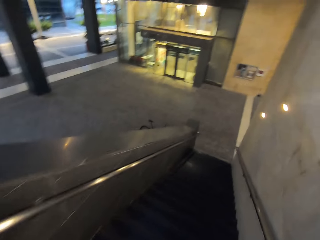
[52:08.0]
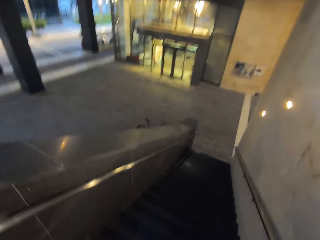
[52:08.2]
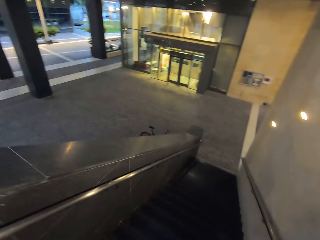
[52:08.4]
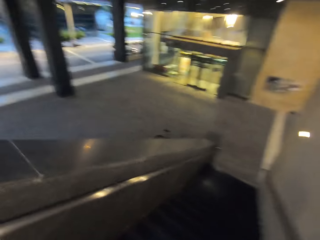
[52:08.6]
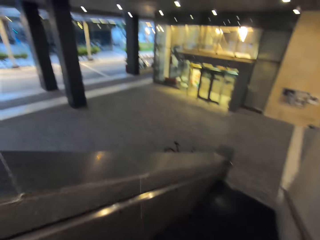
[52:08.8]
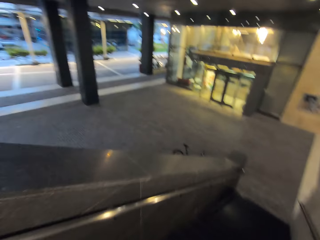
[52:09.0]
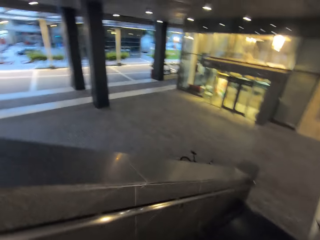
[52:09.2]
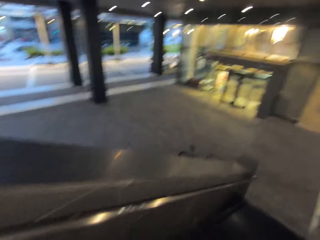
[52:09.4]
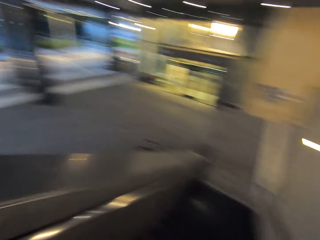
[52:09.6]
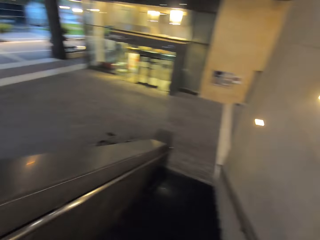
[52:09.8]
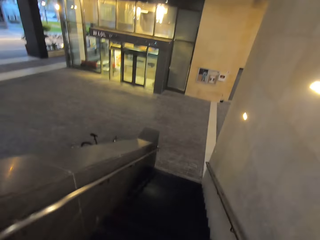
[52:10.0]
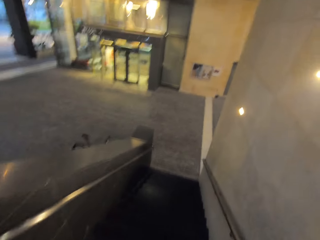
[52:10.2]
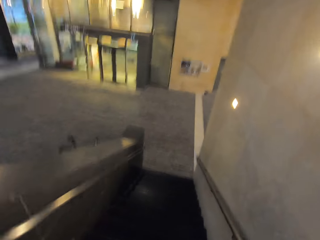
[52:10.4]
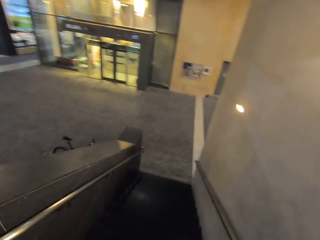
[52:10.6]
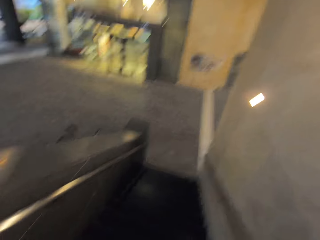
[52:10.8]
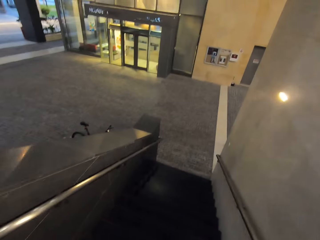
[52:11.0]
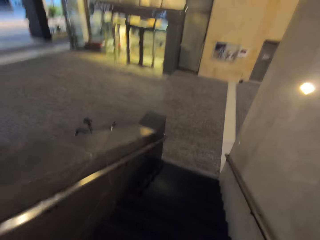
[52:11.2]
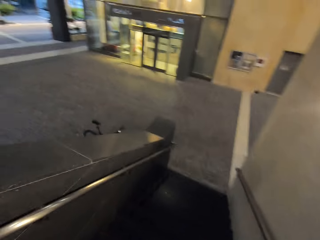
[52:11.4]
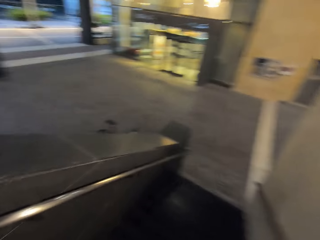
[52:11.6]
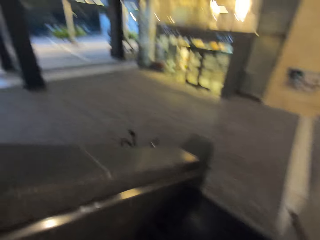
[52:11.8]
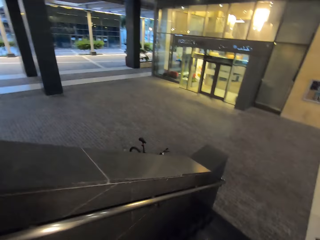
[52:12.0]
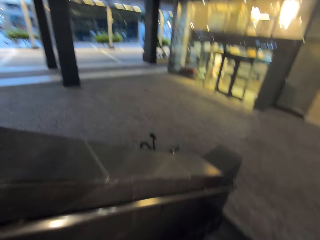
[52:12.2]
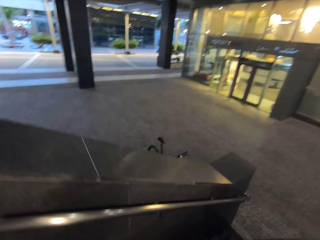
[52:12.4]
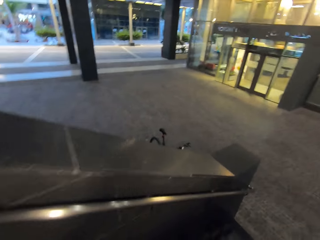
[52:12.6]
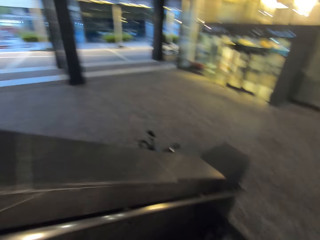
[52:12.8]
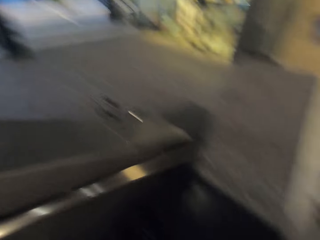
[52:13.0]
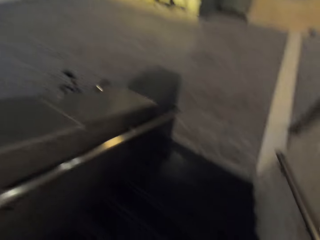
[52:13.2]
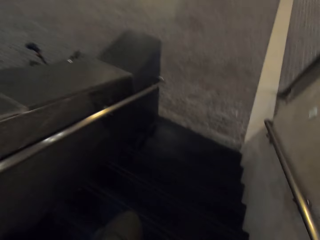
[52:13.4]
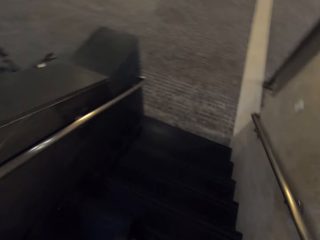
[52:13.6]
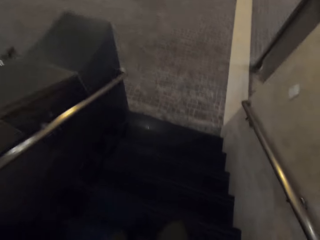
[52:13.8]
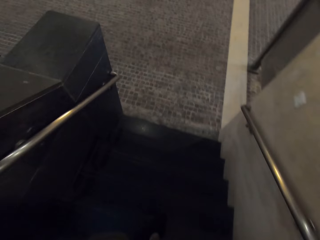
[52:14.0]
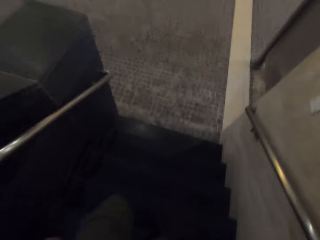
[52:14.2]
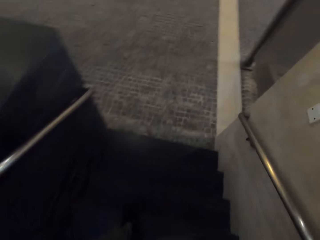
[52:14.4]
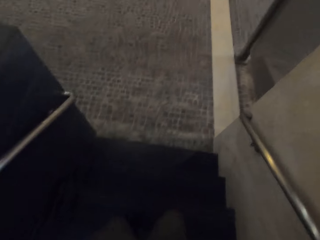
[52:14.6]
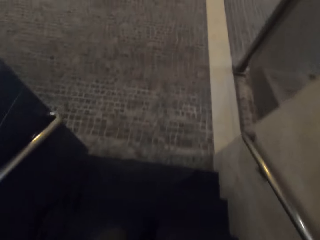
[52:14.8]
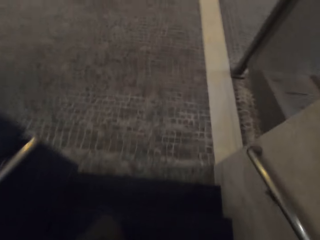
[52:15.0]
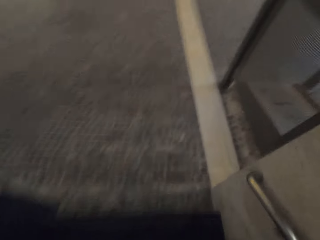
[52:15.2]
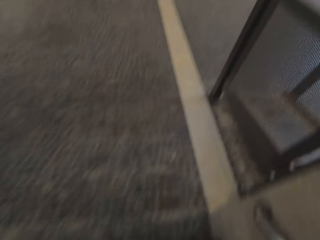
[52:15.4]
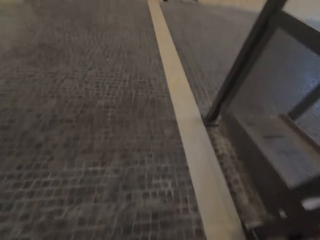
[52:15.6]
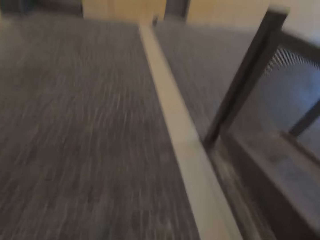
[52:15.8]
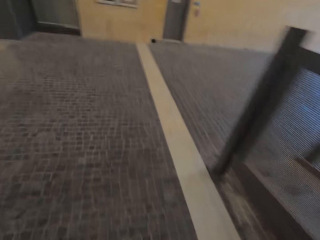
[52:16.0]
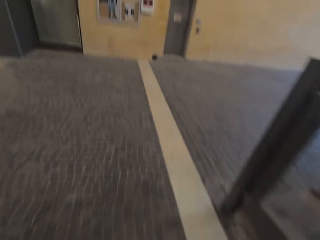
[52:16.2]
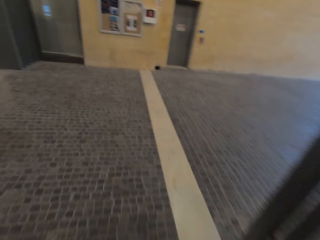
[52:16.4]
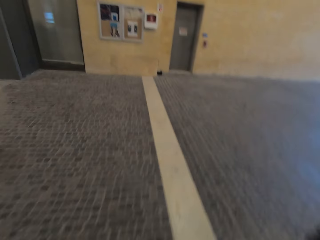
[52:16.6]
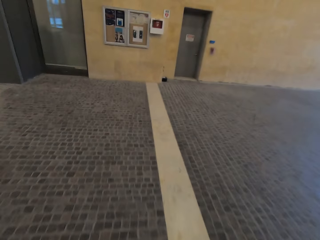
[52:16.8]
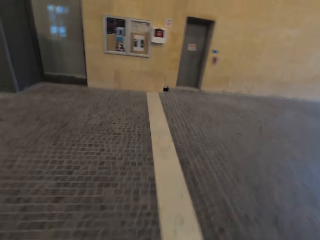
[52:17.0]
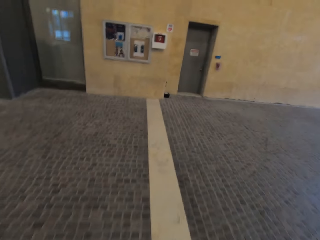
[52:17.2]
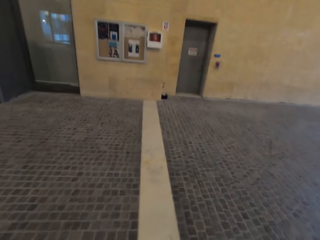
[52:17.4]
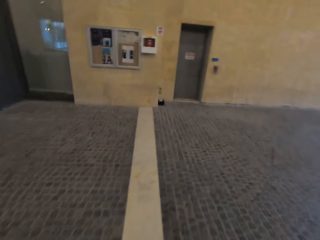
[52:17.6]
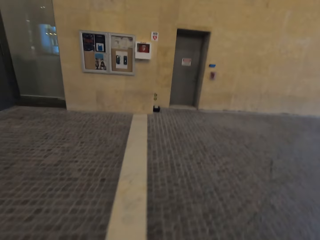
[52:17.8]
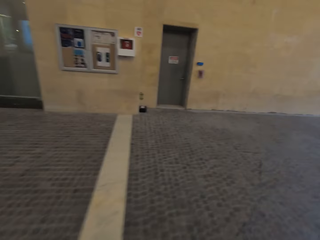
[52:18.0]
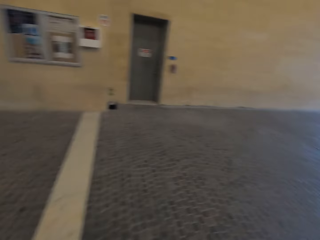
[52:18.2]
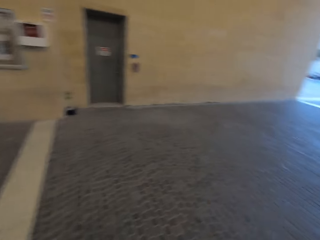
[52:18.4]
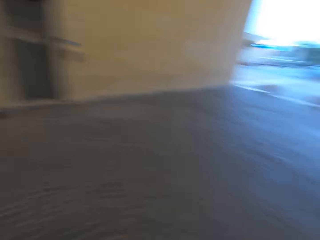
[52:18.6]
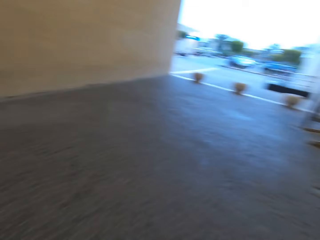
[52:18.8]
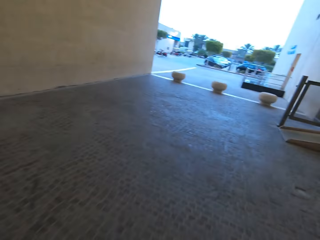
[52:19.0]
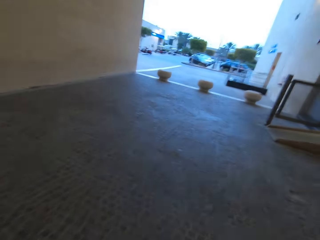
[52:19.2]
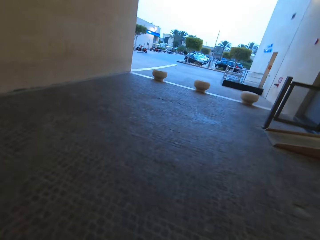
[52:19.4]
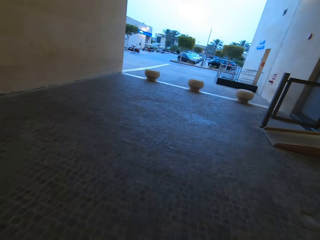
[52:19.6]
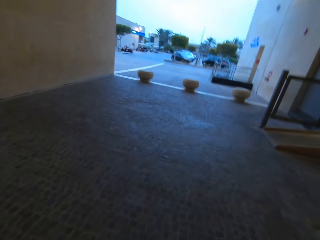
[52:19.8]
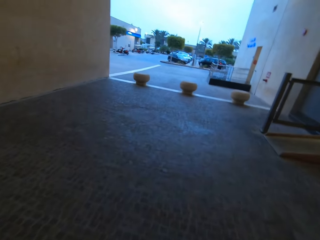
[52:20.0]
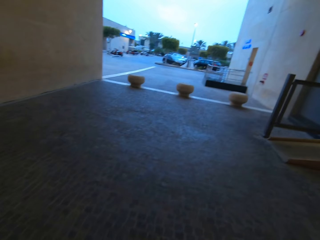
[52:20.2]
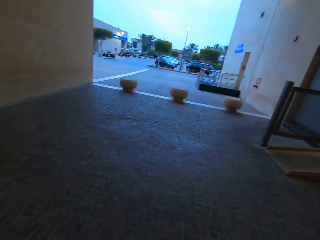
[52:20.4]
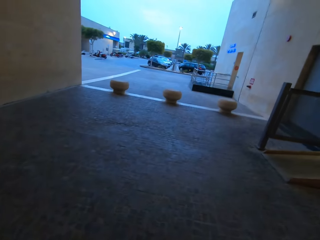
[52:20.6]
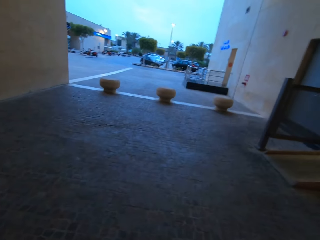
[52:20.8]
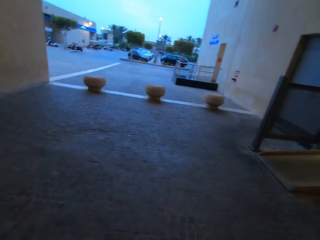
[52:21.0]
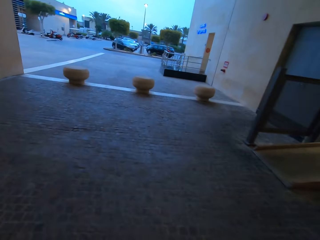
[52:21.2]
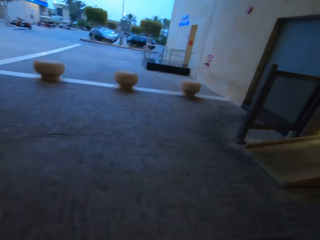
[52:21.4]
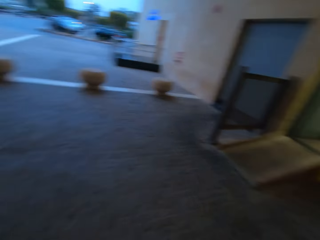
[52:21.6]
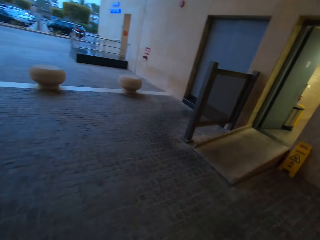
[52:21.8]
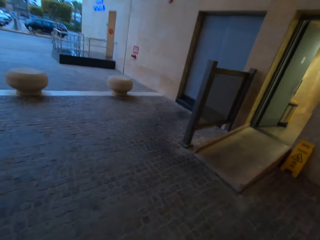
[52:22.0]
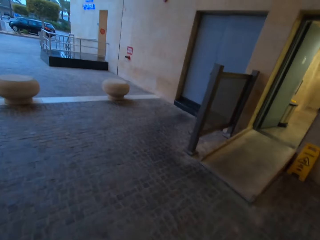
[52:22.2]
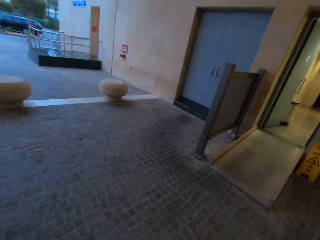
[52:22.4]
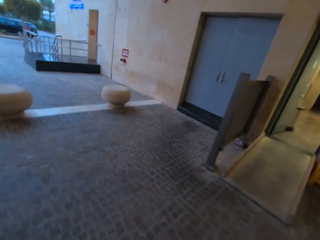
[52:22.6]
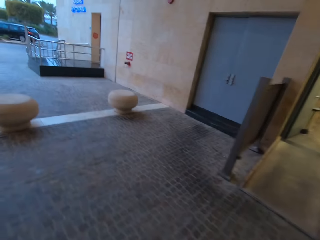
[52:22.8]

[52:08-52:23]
The camera wearer walks around.

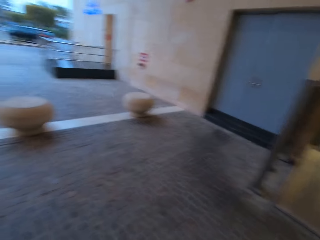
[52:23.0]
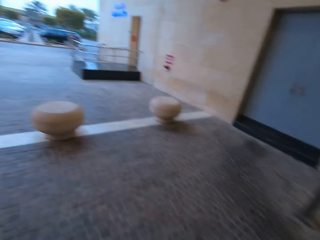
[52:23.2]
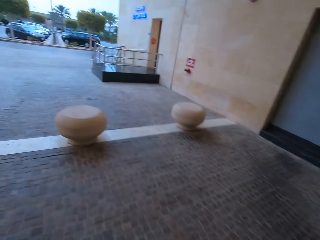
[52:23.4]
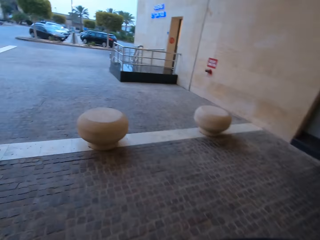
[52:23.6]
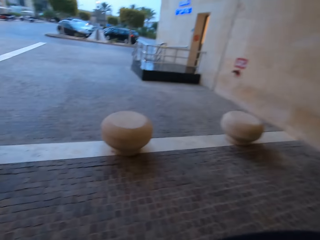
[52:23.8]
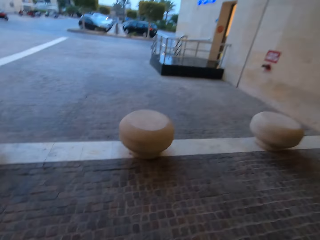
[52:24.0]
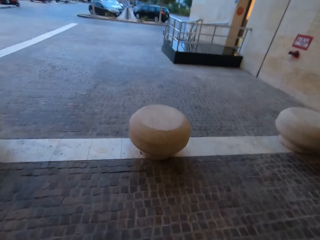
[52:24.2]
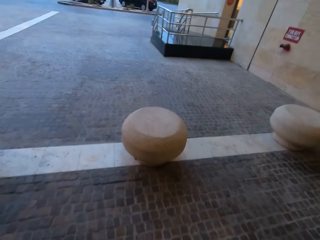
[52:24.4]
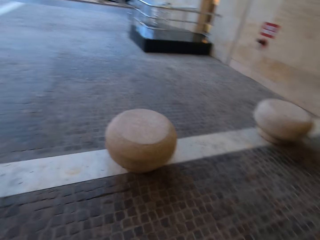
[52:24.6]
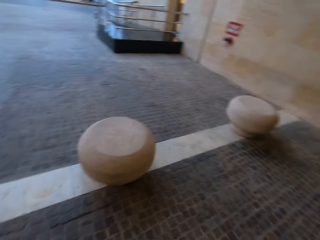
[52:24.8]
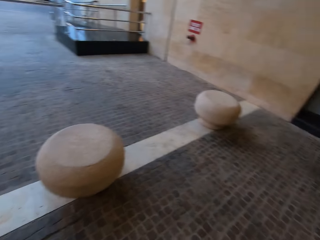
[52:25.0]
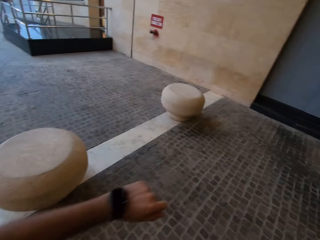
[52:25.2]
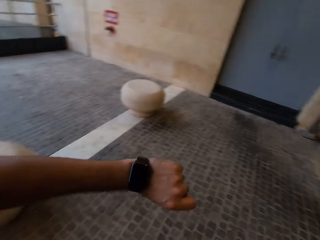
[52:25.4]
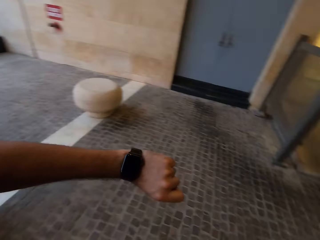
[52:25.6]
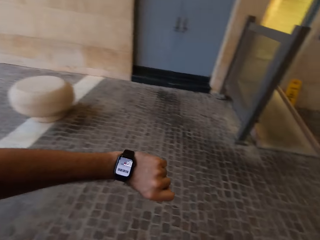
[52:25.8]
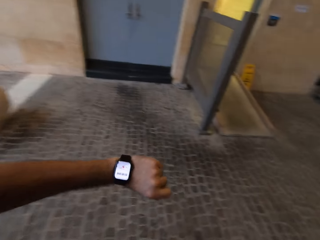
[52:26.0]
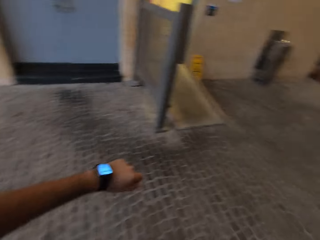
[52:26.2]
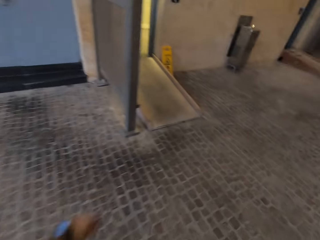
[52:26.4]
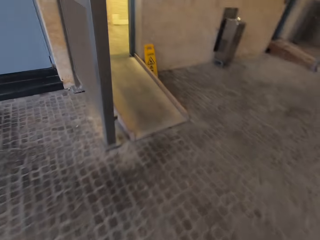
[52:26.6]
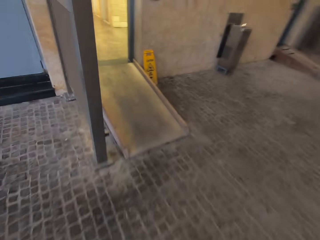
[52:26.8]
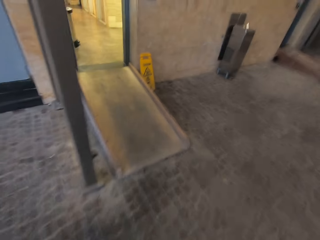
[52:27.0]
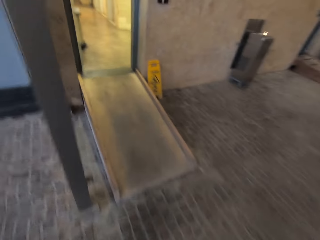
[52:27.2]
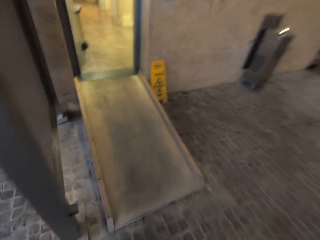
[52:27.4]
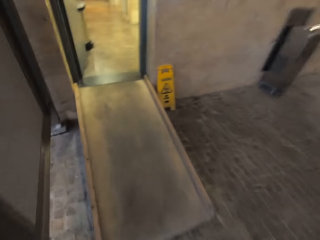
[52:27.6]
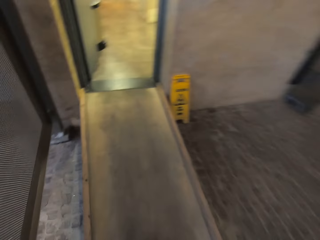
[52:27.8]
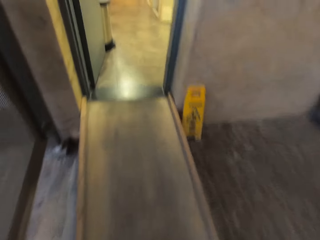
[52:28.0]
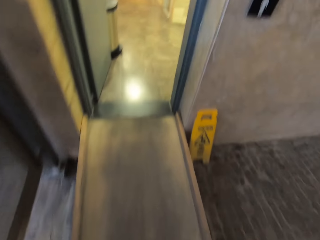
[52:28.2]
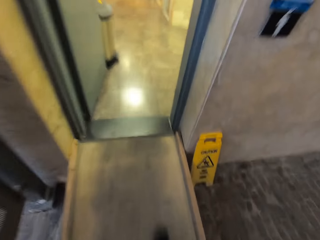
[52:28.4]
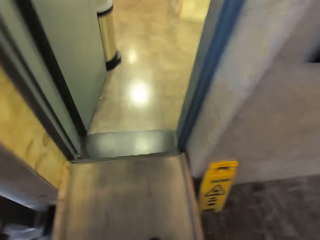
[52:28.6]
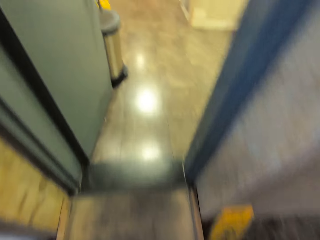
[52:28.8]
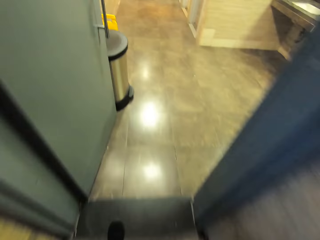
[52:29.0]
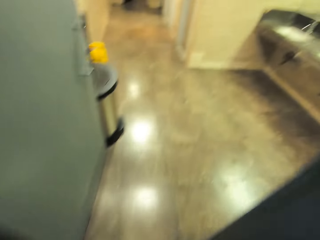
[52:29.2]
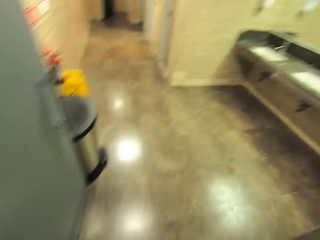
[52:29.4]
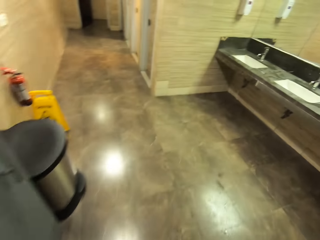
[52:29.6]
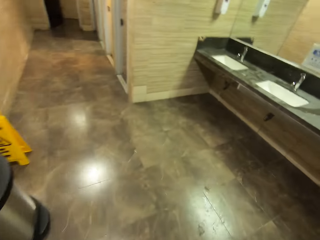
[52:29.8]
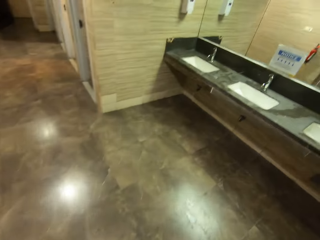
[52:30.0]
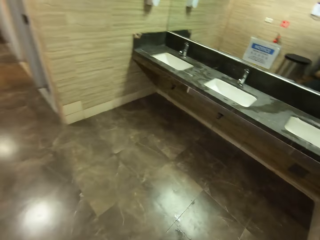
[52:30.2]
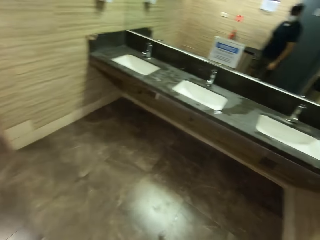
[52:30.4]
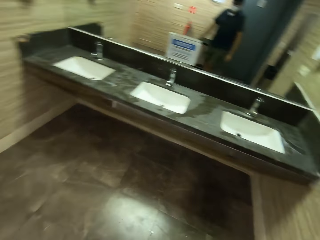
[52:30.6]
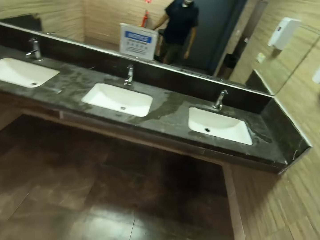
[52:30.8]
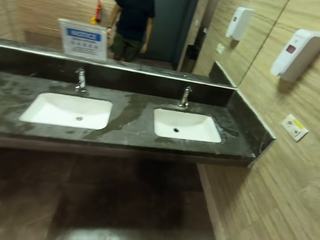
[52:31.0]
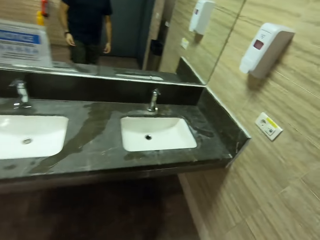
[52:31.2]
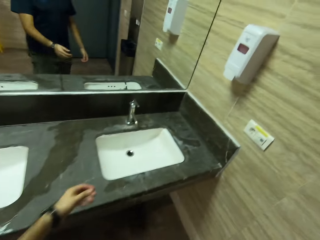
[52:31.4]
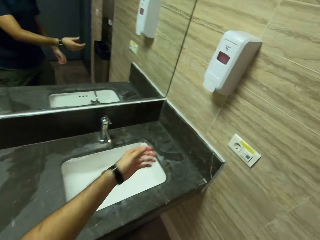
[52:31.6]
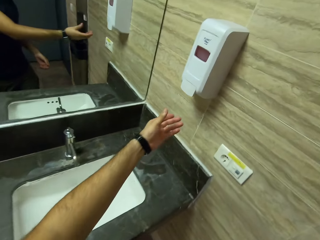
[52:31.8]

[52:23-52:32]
The camera wearer watches time from his wrist watch. They walk around. They enter the washroom.
